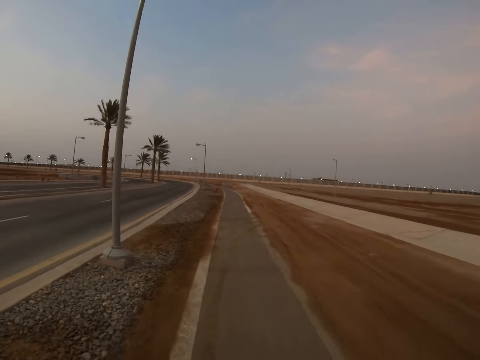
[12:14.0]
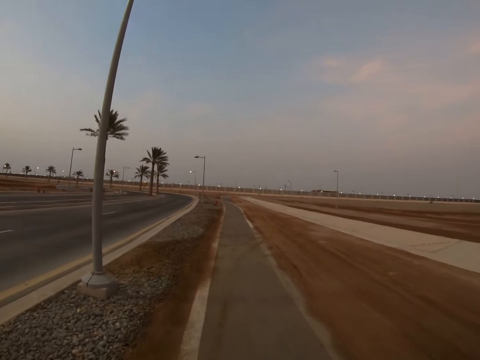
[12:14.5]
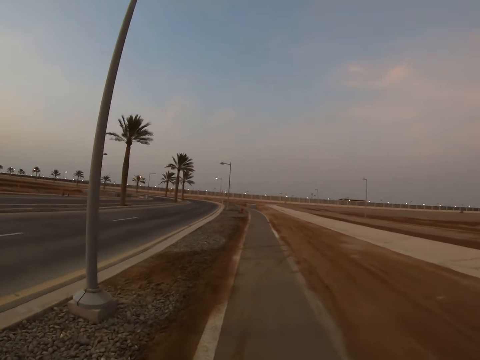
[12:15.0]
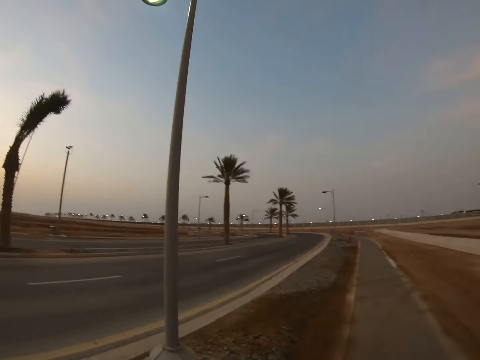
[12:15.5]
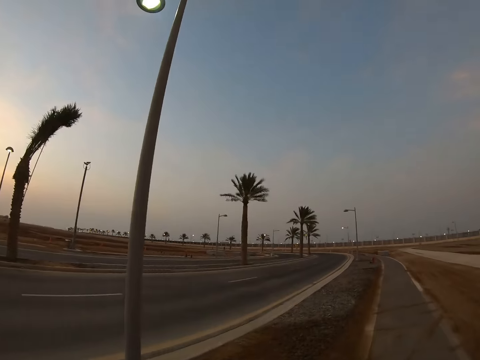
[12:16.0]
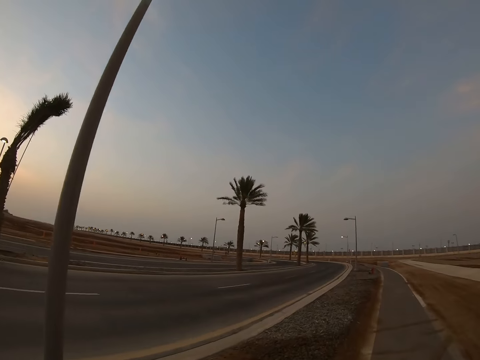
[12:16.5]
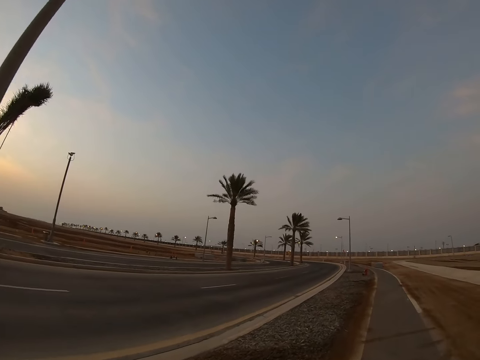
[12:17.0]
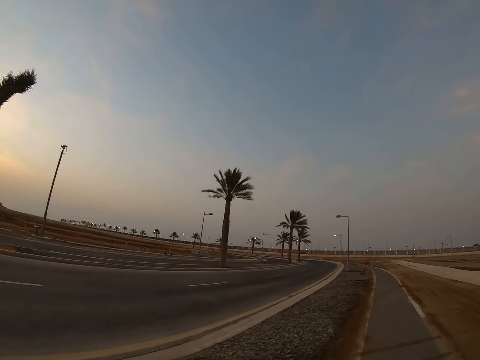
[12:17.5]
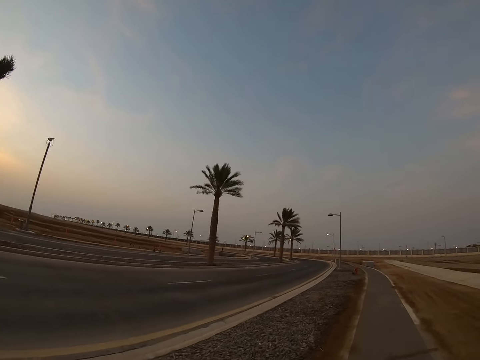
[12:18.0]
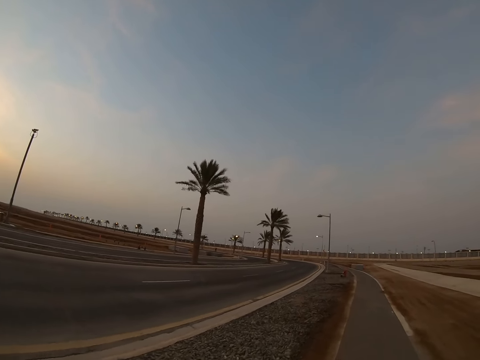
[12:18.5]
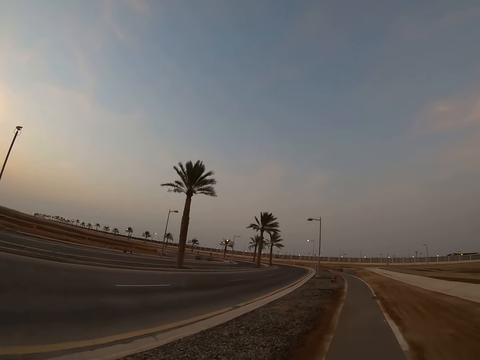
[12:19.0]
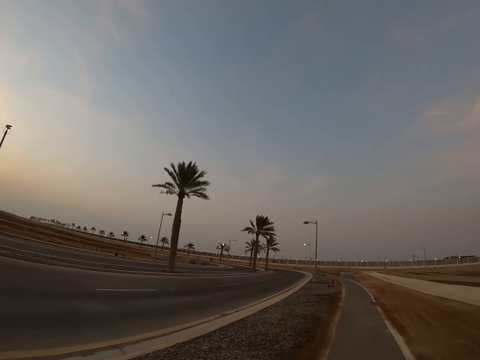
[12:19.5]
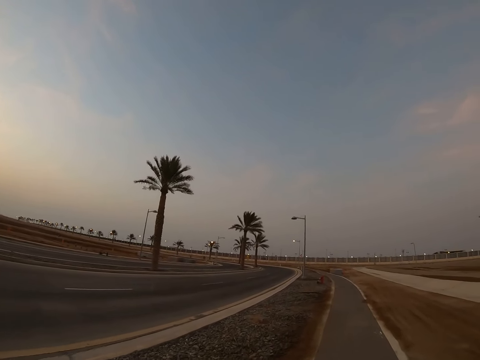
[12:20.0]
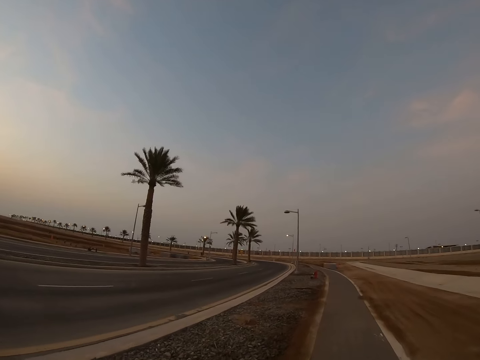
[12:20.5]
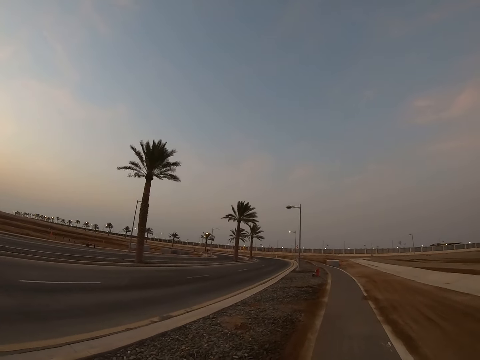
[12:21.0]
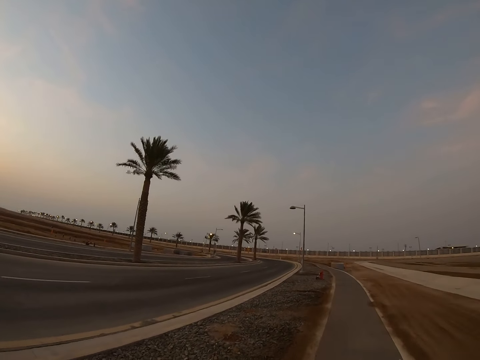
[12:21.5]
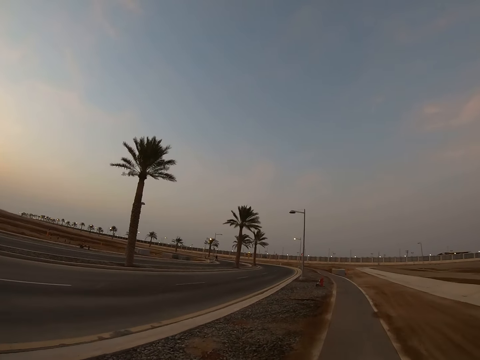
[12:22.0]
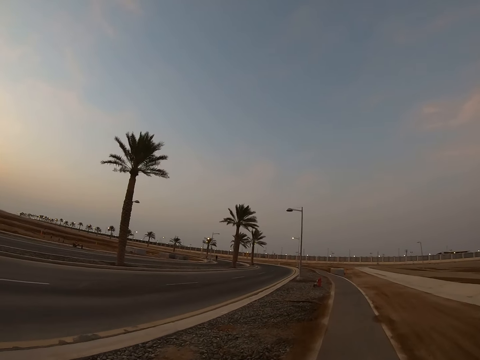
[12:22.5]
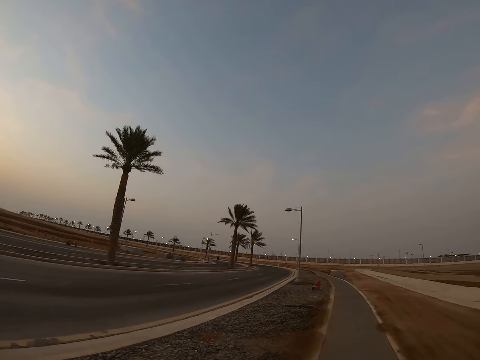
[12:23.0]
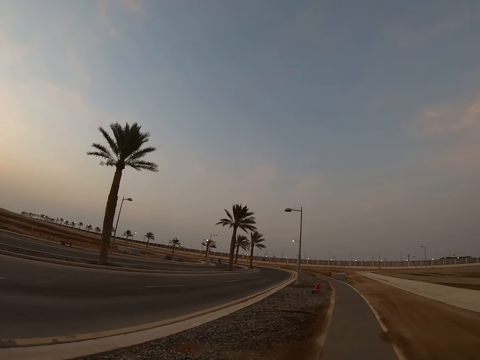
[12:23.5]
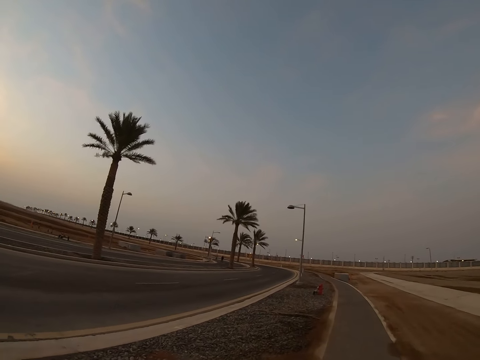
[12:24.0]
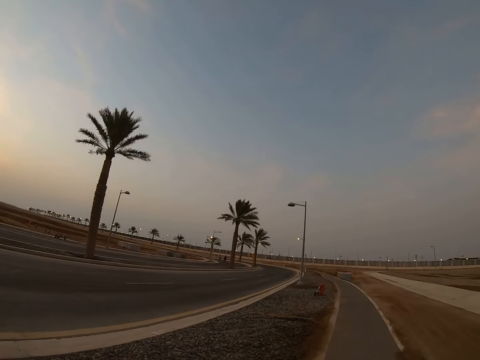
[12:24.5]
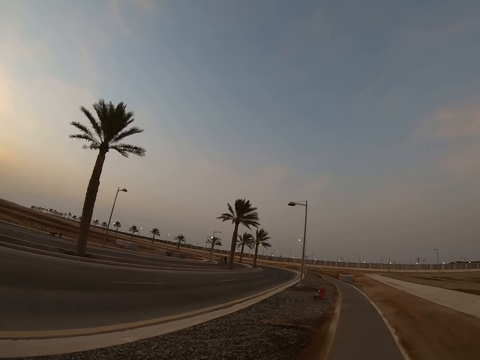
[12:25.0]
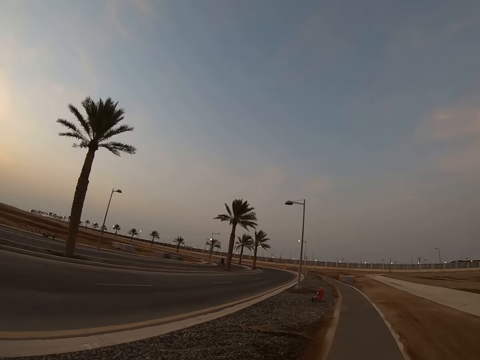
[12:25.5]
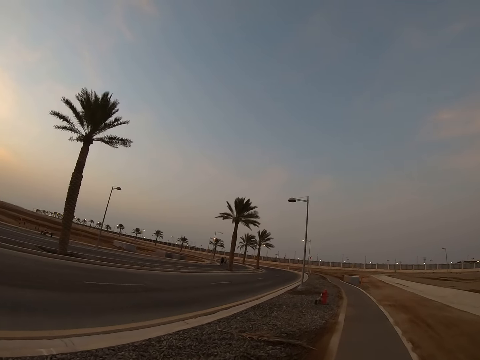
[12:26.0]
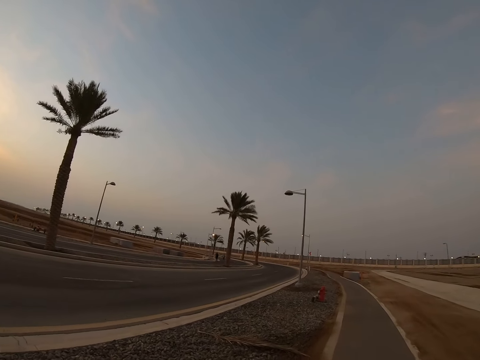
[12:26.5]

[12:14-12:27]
The camera wearer looks around.

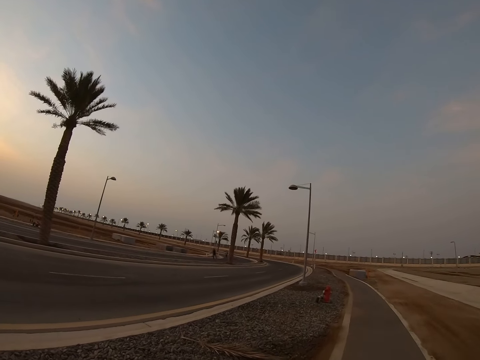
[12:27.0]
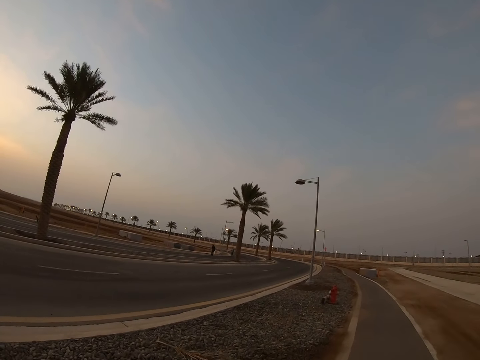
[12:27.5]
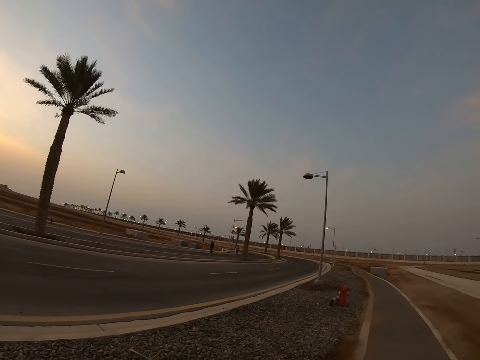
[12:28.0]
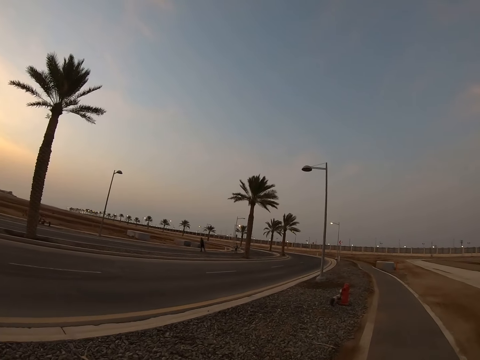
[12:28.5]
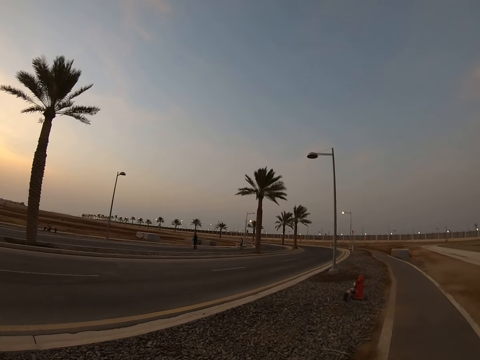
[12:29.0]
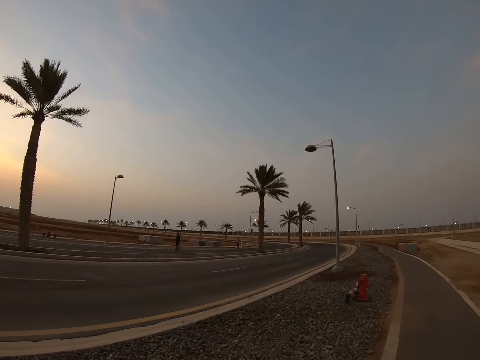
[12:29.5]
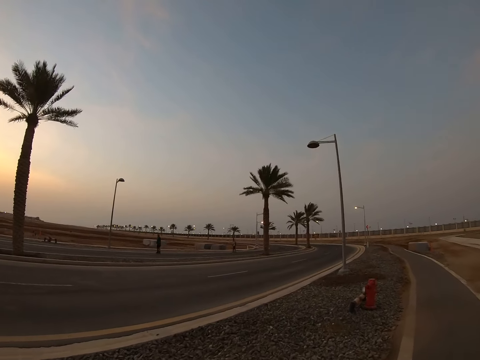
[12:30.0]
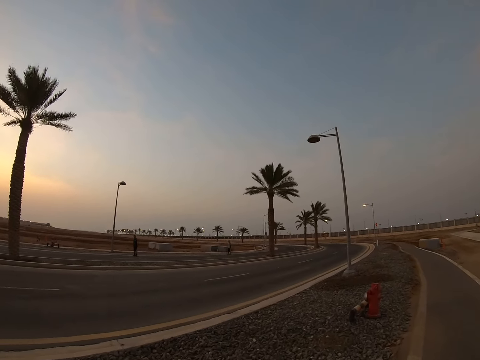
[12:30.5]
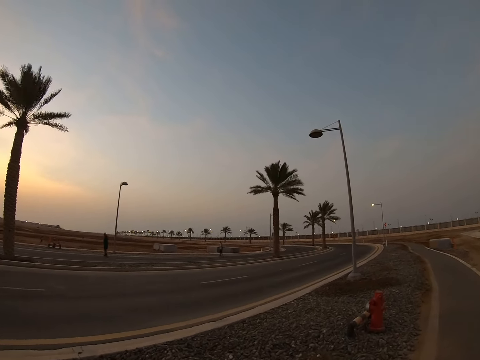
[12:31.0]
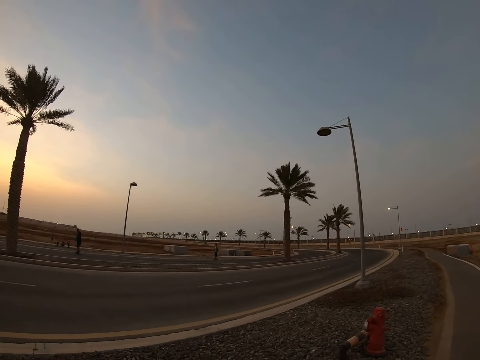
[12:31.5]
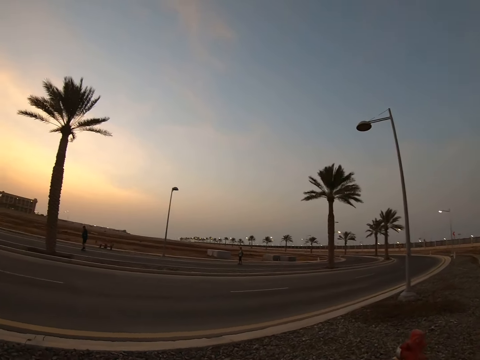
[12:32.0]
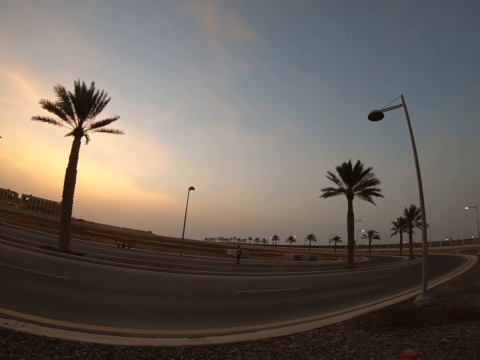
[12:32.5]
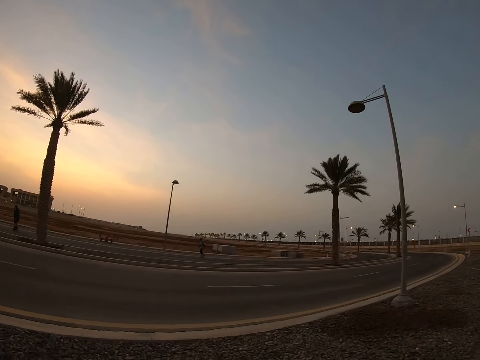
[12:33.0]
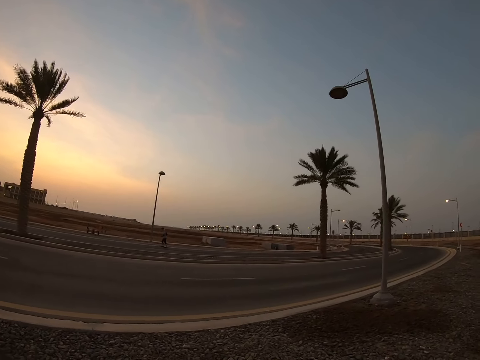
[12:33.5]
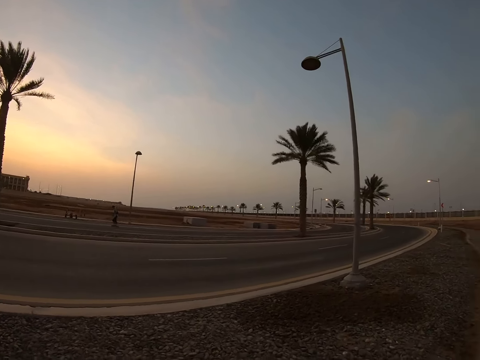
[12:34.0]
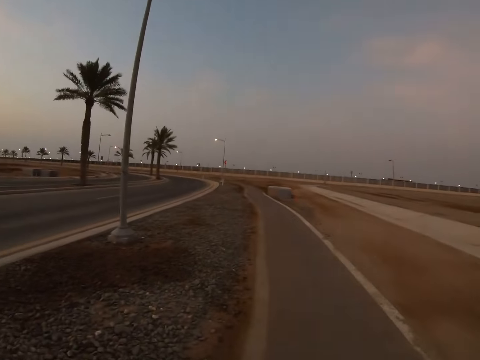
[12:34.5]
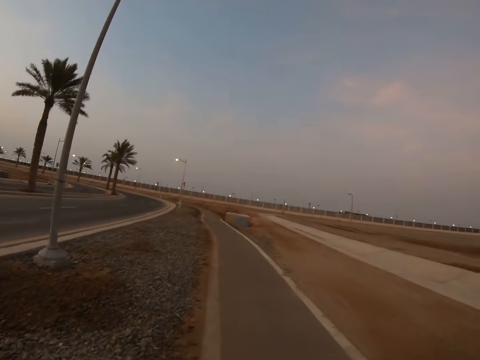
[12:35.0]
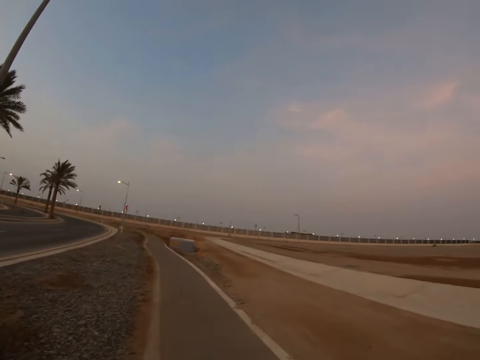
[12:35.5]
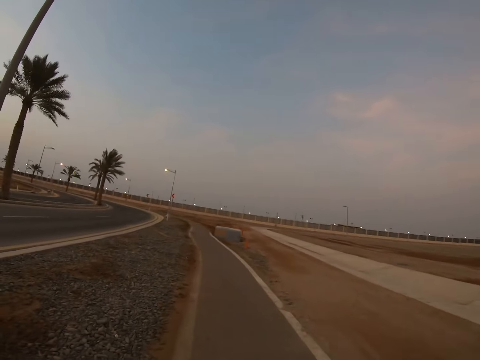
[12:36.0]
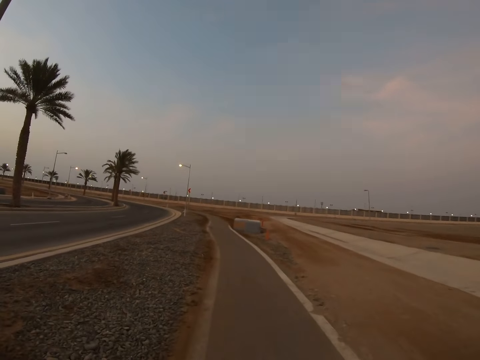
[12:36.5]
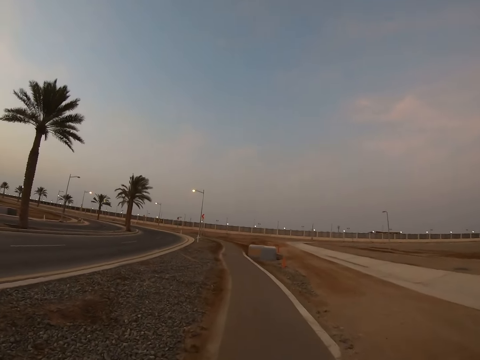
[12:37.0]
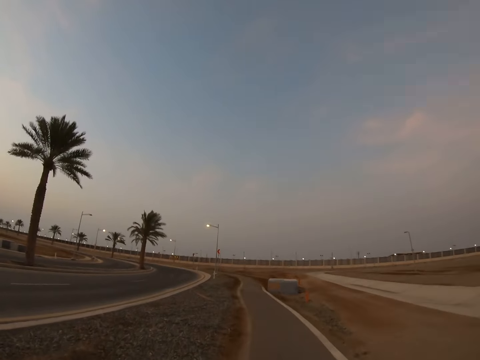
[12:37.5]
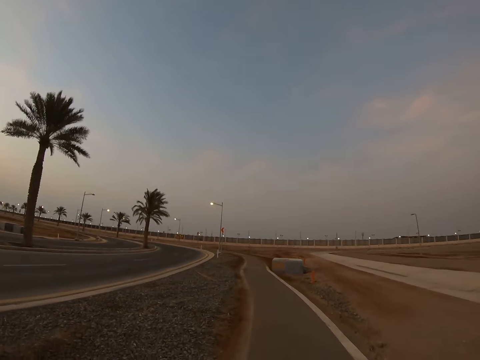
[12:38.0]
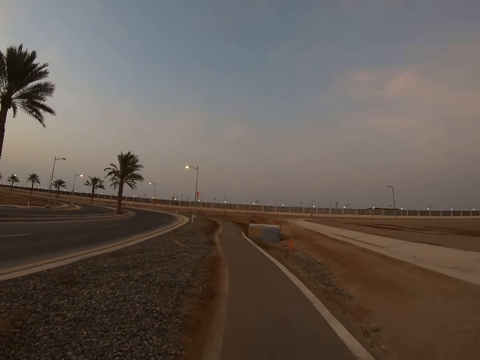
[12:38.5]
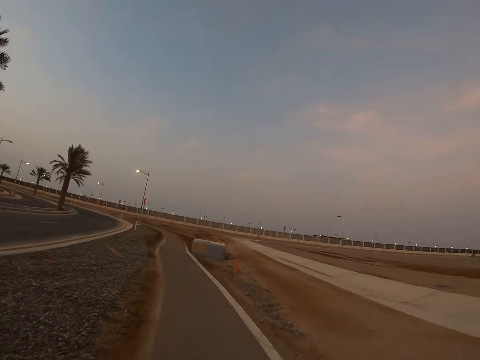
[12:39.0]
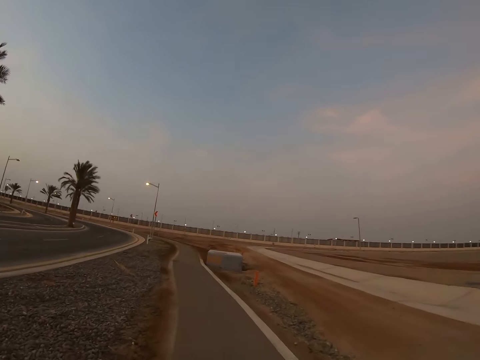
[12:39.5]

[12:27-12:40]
The camera wearer walks on the sidewalk.
